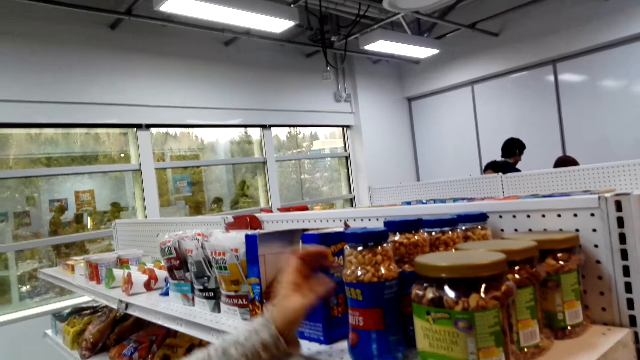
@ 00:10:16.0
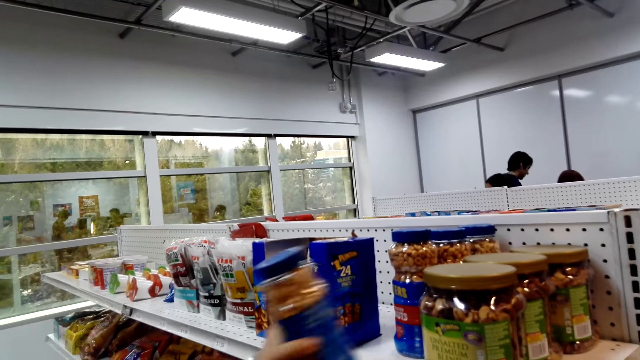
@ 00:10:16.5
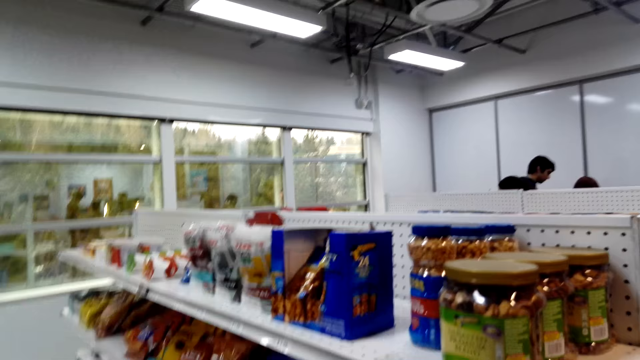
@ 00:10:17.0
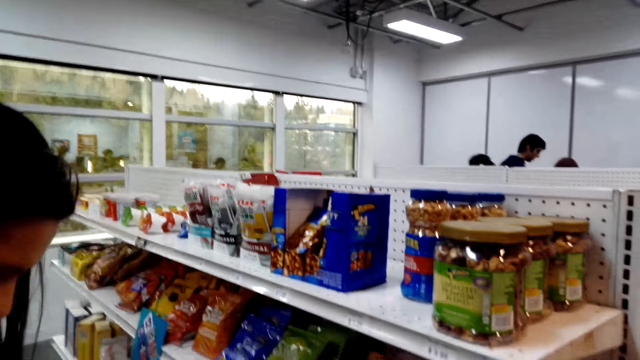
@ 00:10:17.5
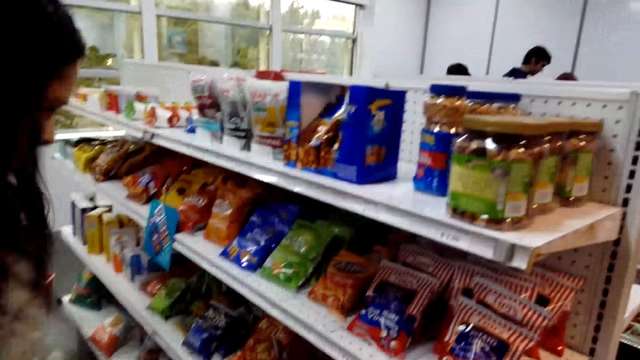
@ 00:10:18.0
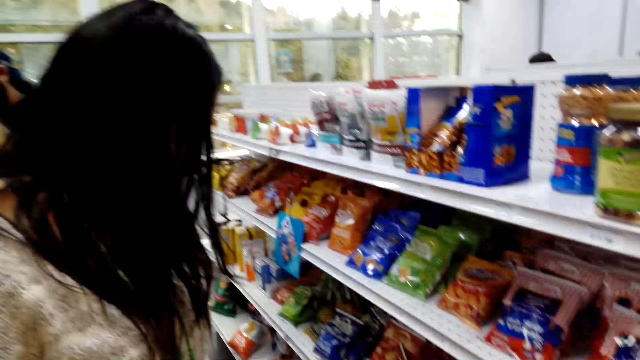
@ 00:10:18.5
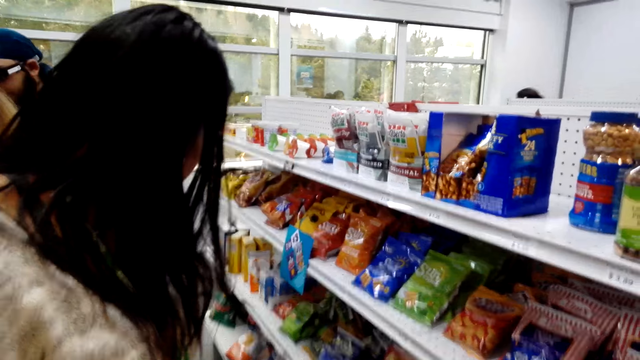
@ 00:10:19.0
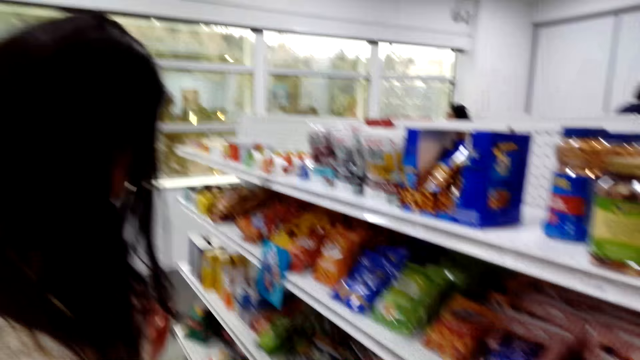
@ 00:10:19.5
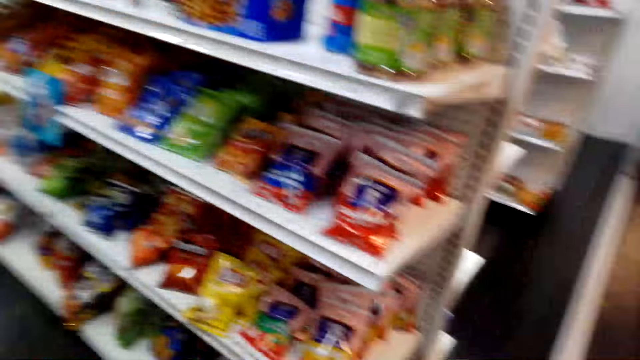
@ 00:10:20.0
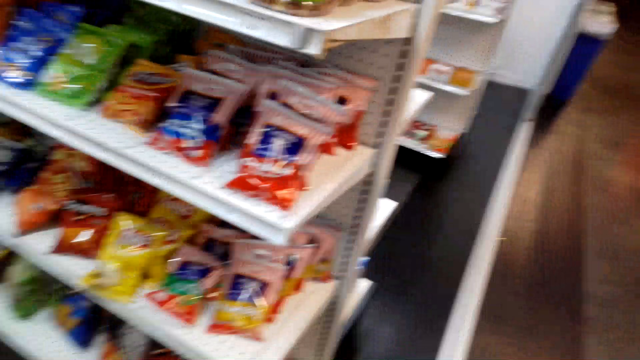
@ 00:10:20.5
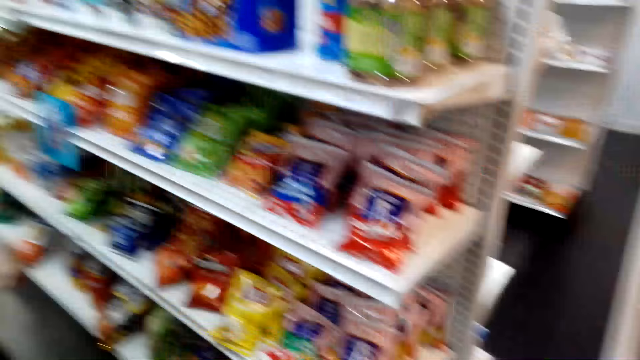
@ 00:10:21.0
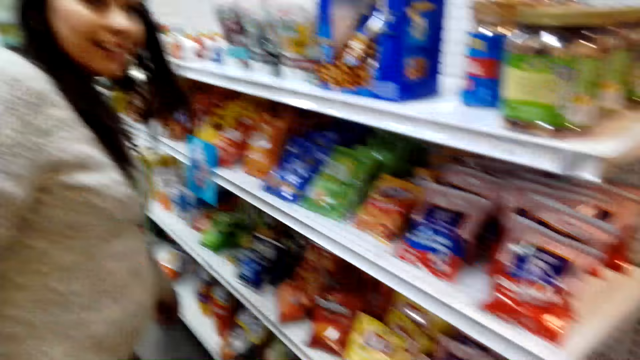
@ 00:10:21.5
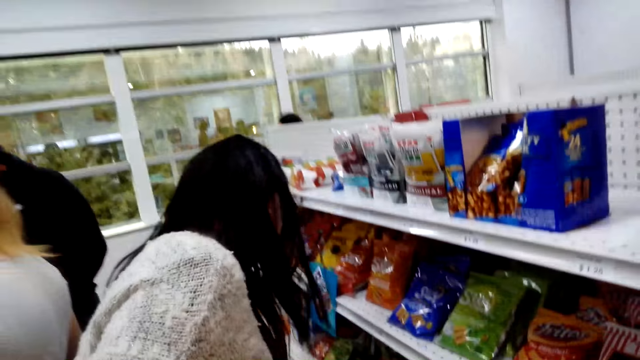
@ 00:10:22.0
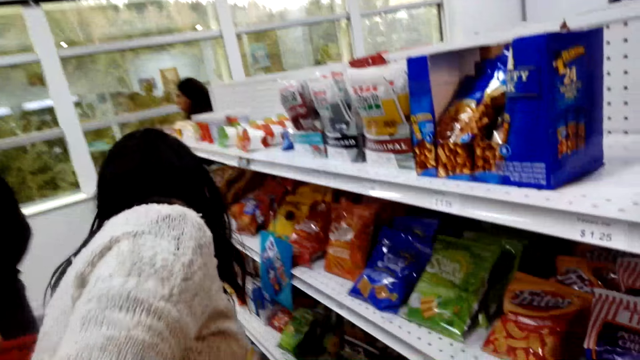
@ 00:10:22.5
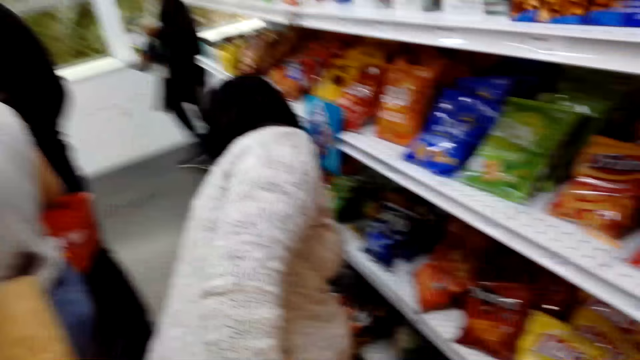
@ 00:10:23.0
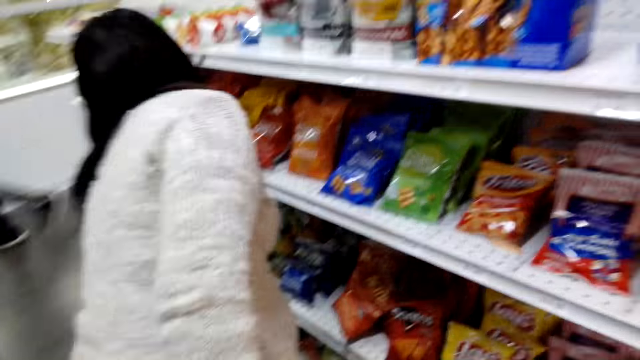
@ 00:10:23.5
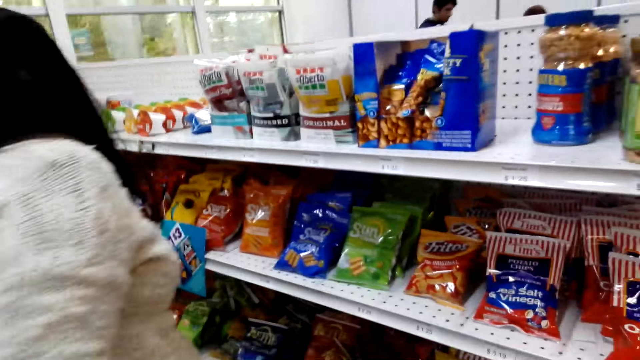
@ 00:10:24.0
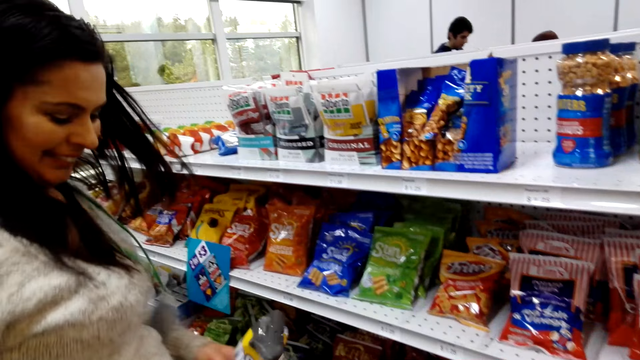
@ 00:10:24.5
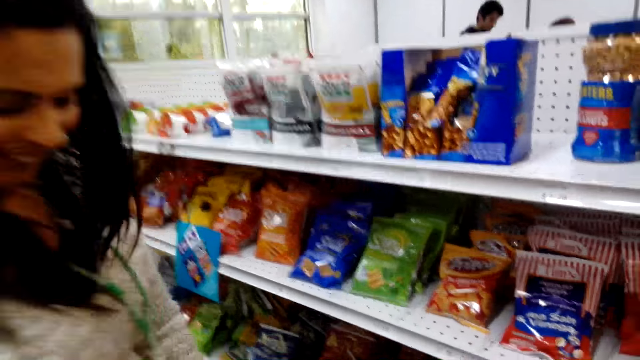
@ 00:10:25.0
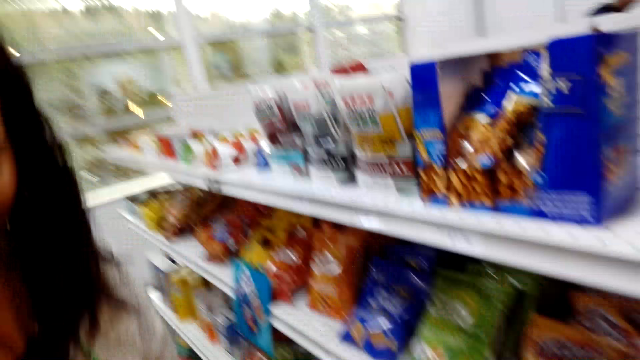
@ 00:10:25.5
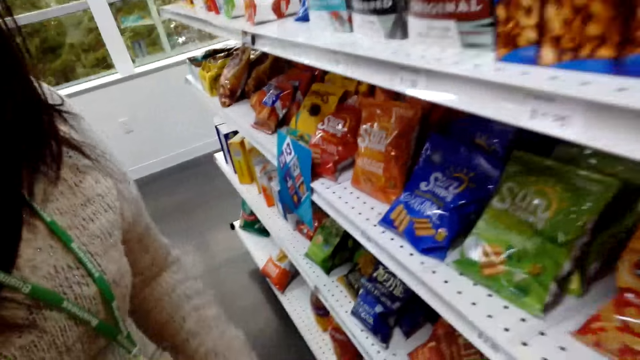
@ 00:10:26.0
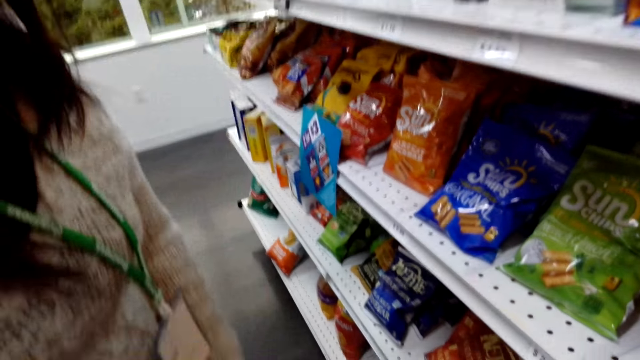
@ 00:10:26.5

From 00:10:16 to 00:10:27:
A woman picks a tin of candies or peanuts from the shelf. The camera wearer looks around. They talk to the woman. They stare around, look at the candies and make a sound. The woman picks candies from the shelf. The camera wearer converses with the woman.

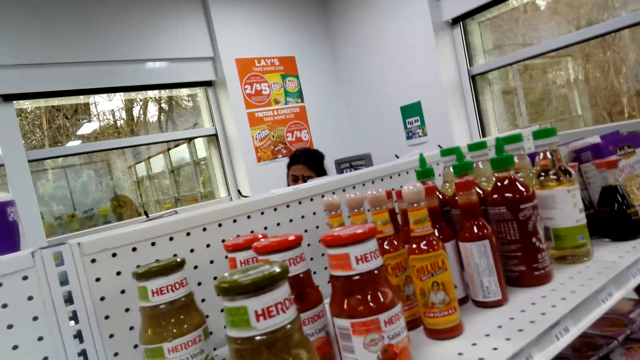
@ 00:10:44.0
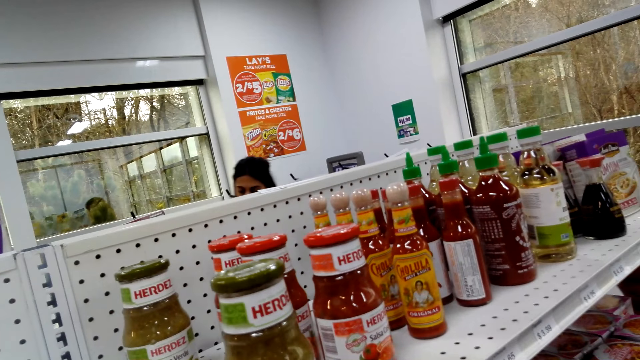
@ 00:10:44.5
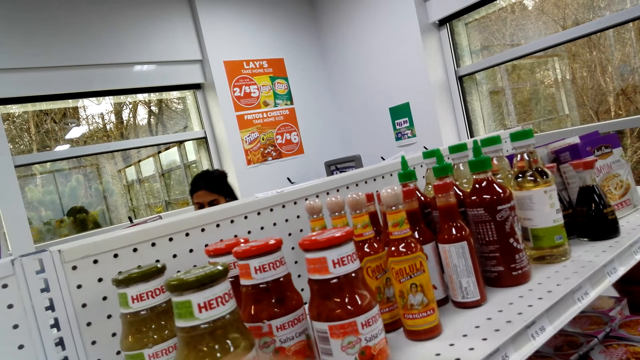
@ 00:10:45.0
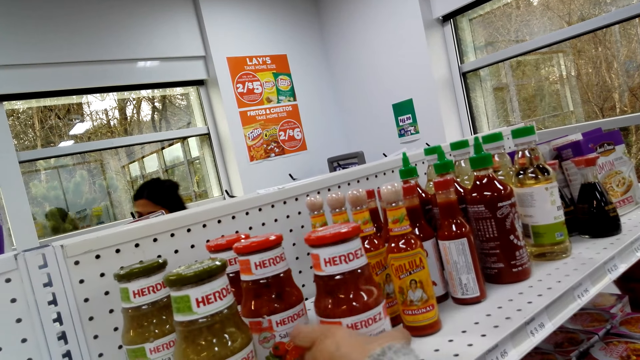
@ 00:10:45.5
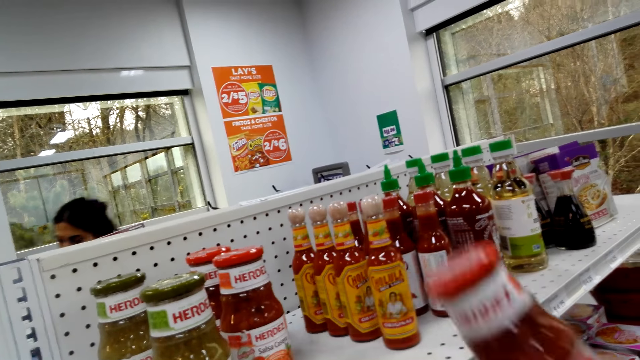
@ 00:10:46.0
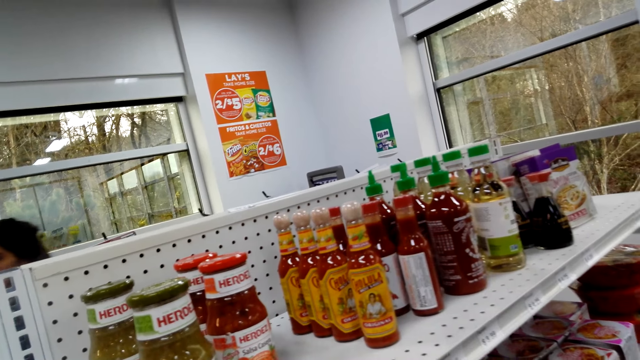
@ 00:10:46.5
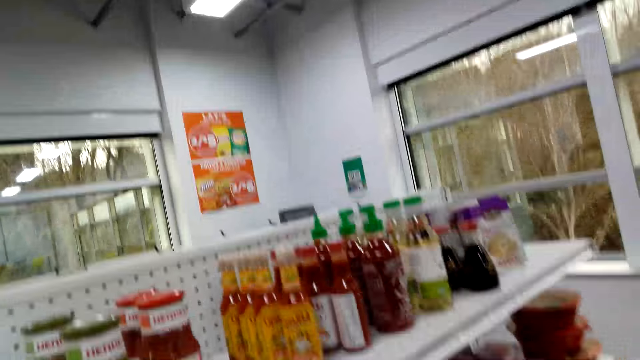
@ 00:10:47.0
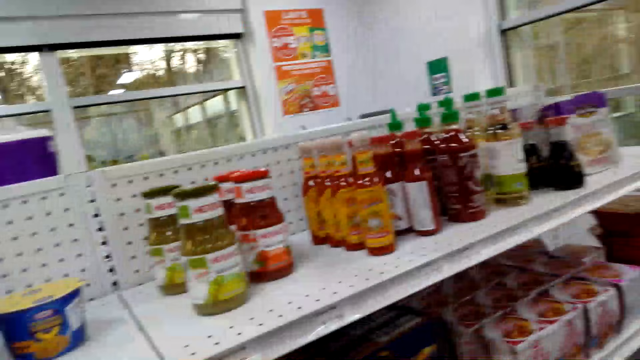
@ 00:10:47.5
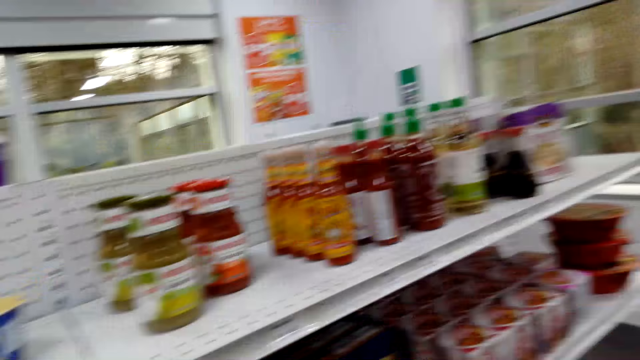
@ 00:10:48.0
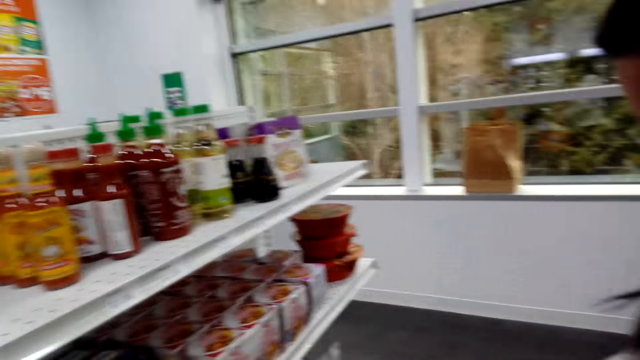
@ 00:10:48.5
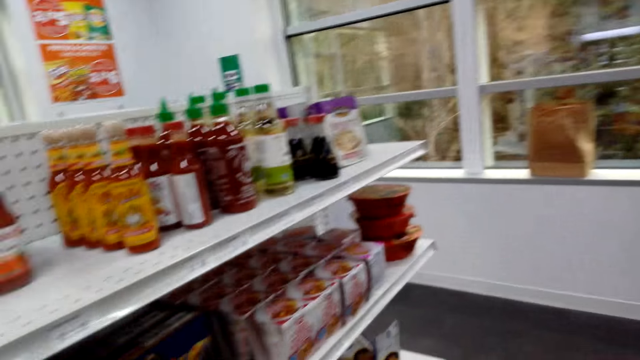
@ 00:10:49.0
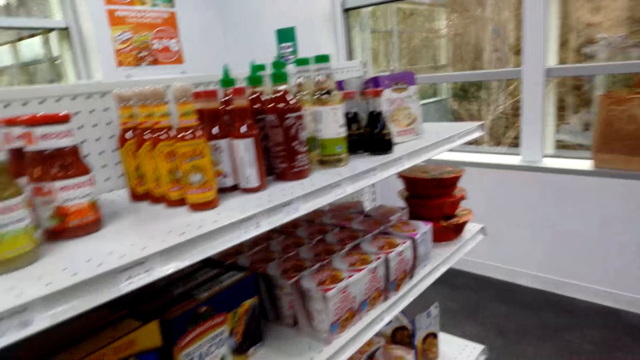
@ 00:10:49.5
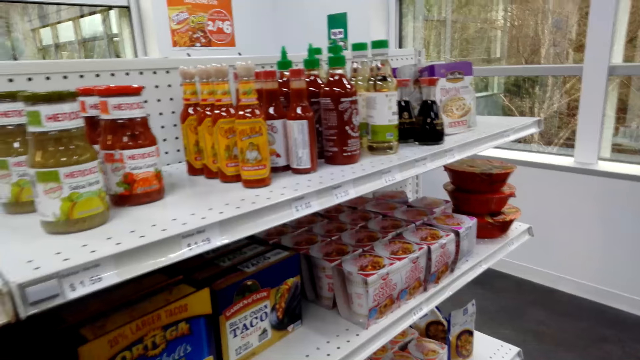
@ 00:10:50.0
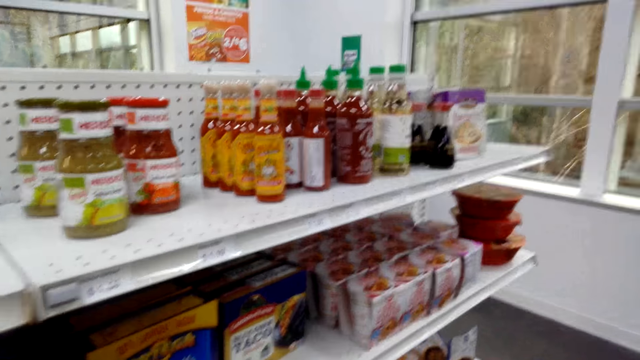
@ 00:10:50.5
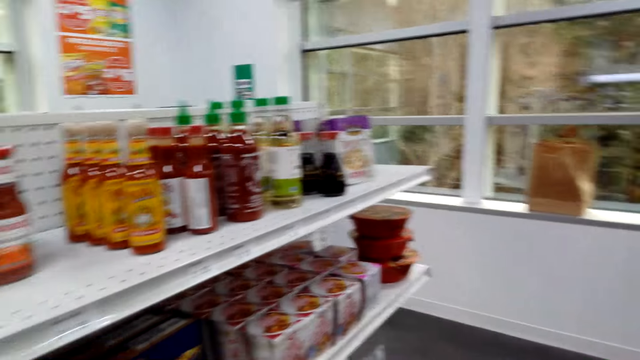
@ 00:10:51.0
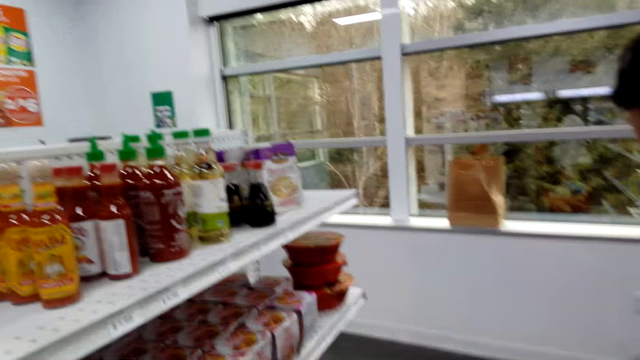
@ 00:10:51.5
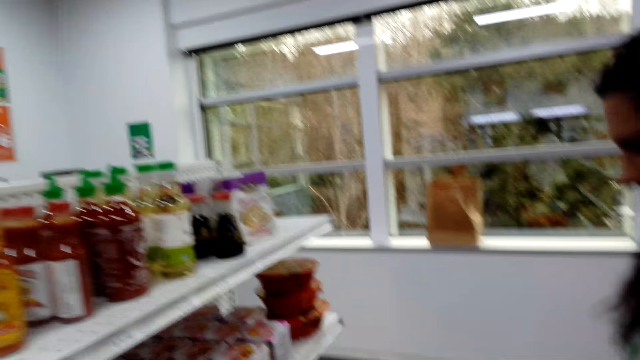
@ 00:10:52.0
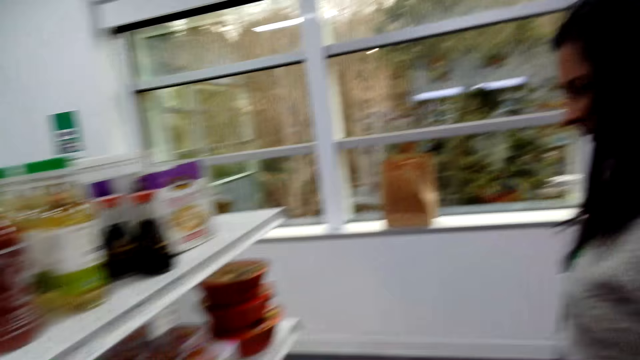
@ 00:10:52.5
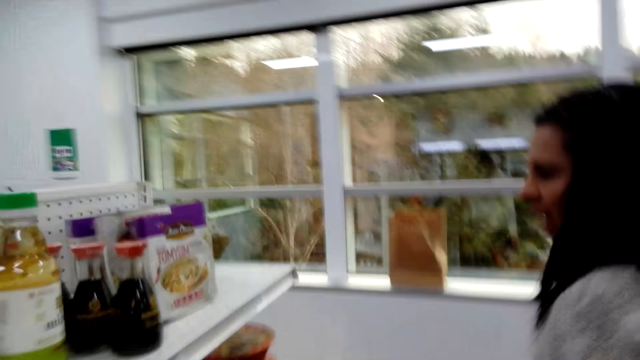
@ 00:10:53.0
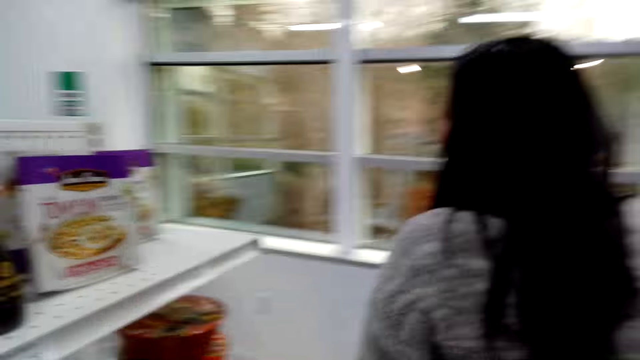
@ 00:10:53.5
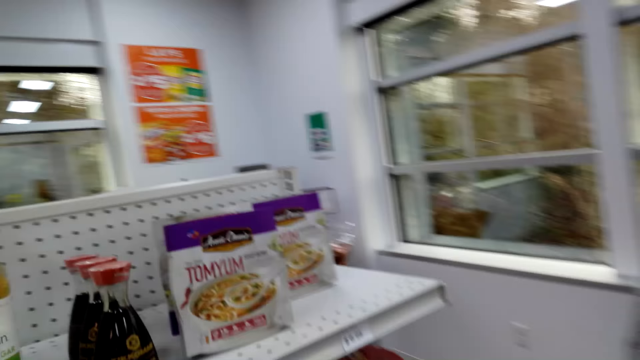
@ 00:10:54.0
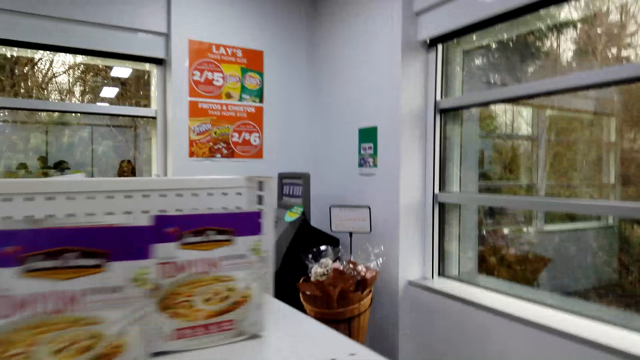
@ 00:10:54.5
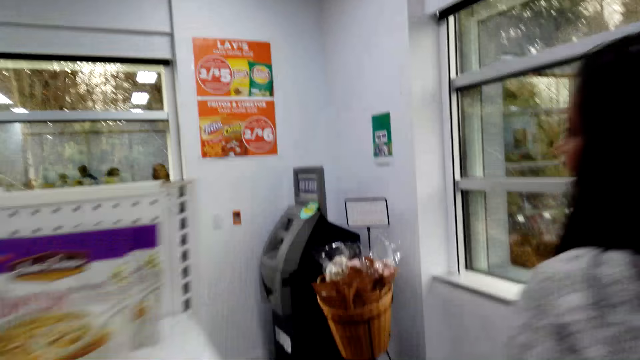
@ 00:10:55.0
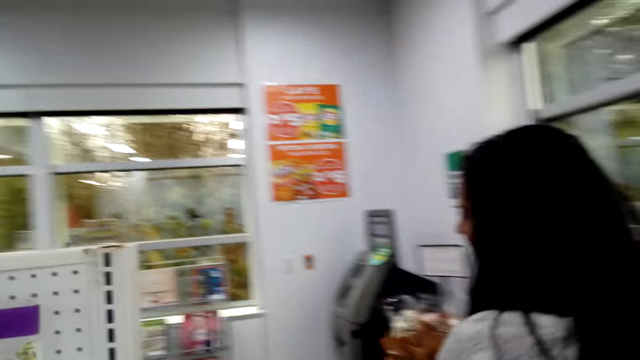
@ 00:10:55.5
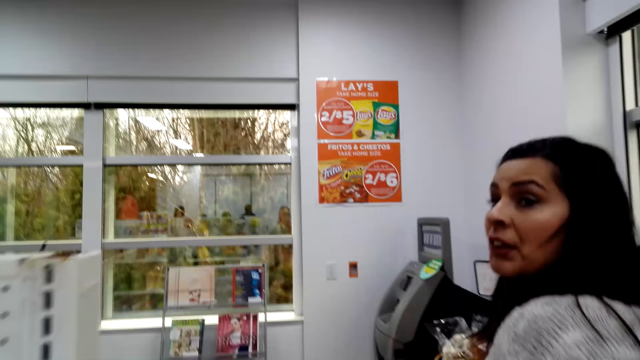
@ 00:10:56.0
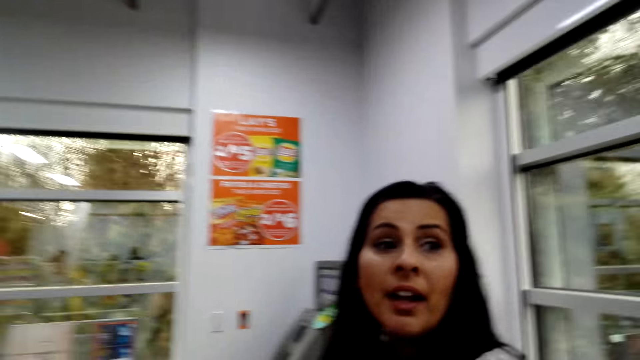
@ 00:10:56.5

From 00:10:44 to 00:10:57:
A woman touches a bottle on the shelf. The woman picks a bottle of tomato sauce from the shelf. The camera wearer converses with the woman. The woman responds to the camera wearer. The woman walks ahead of the camera wearer.
